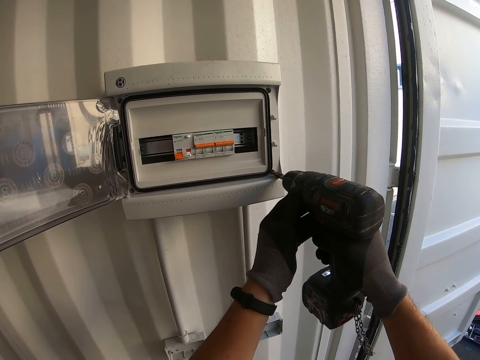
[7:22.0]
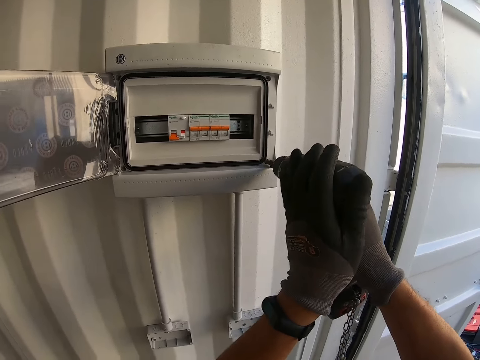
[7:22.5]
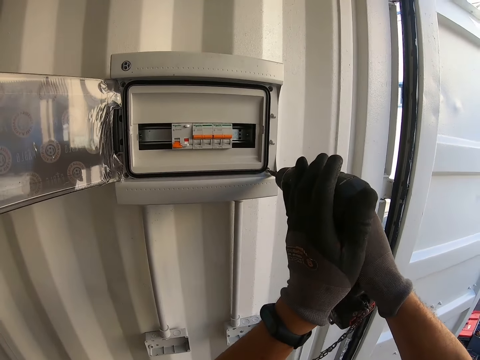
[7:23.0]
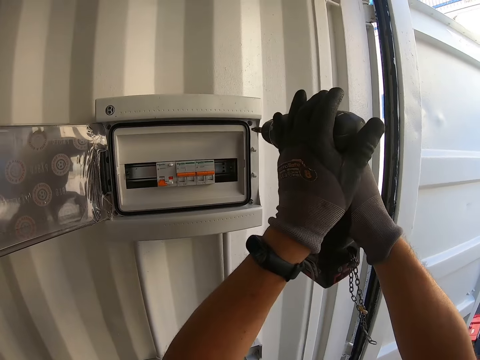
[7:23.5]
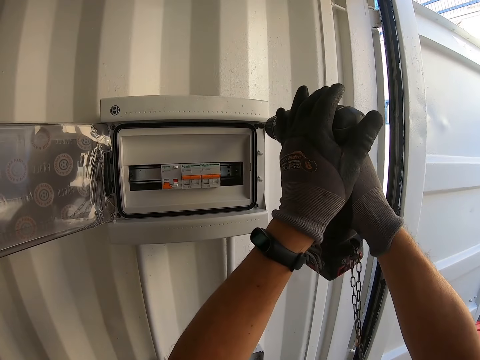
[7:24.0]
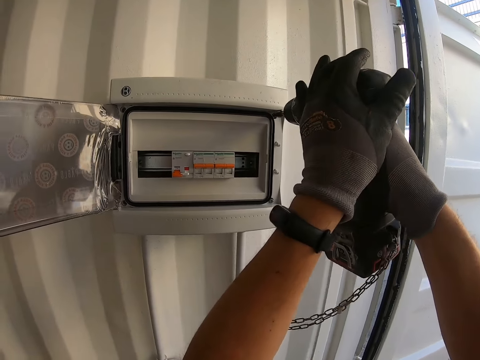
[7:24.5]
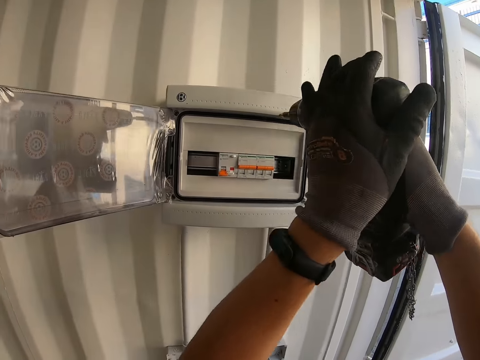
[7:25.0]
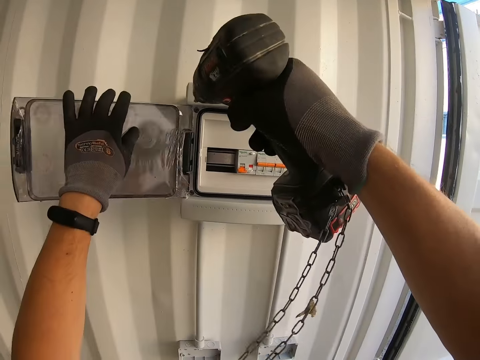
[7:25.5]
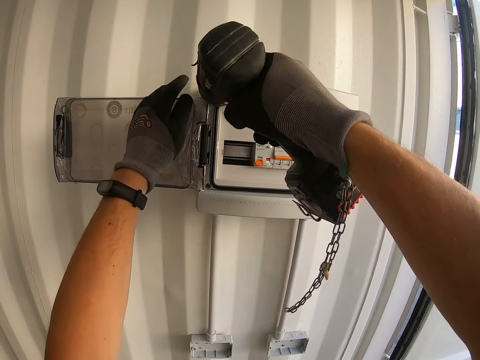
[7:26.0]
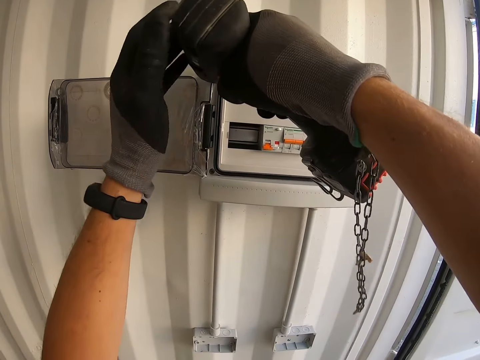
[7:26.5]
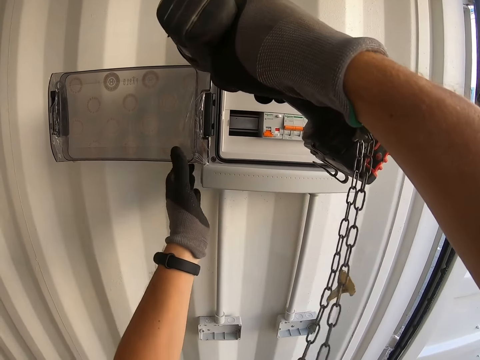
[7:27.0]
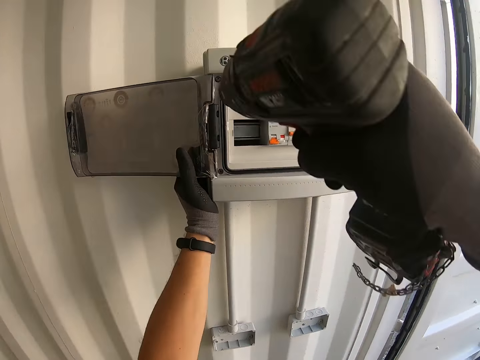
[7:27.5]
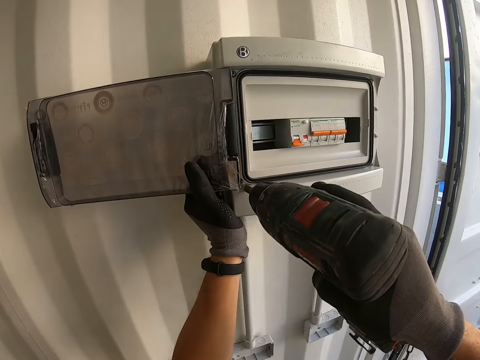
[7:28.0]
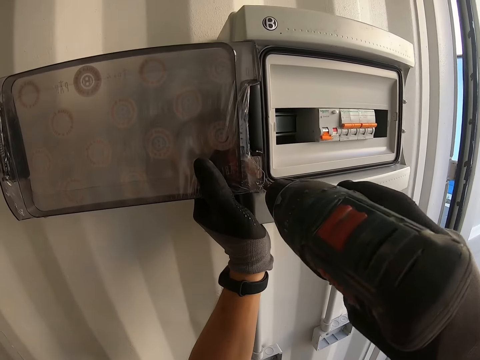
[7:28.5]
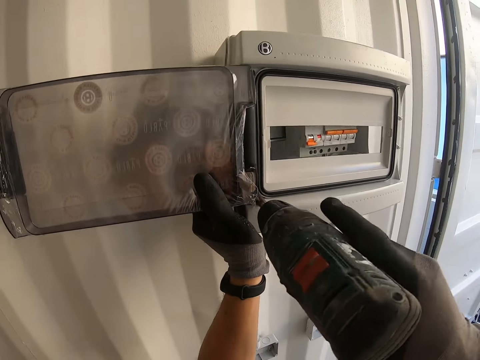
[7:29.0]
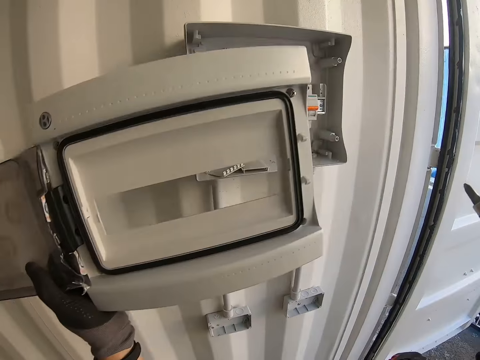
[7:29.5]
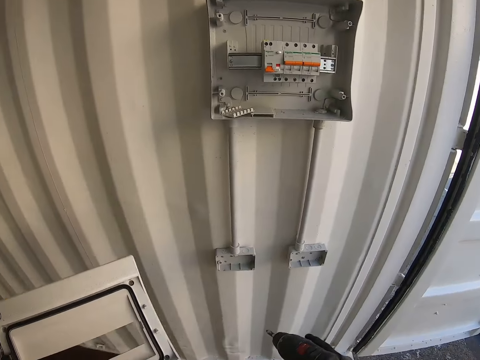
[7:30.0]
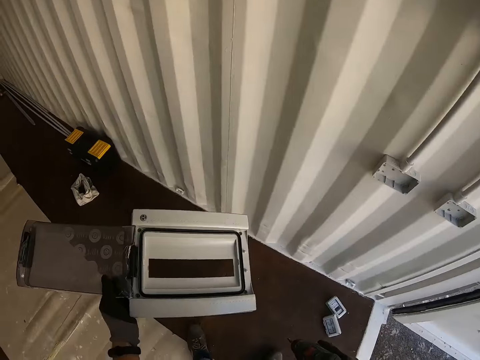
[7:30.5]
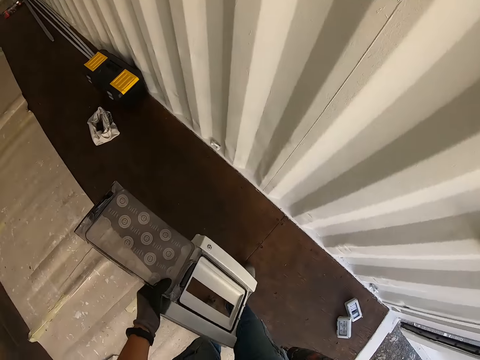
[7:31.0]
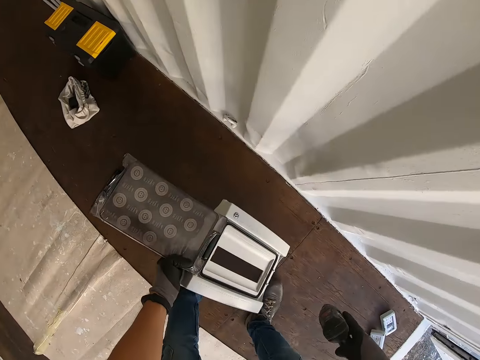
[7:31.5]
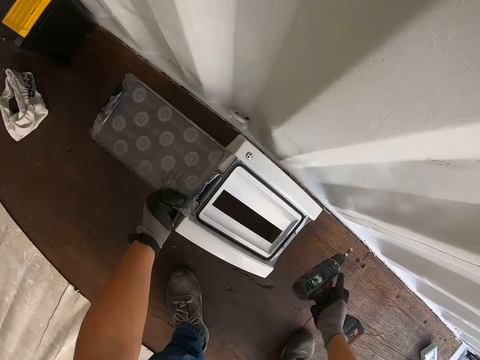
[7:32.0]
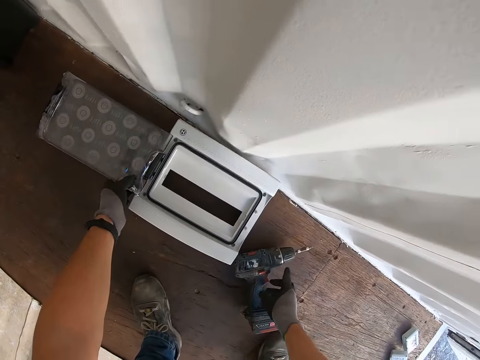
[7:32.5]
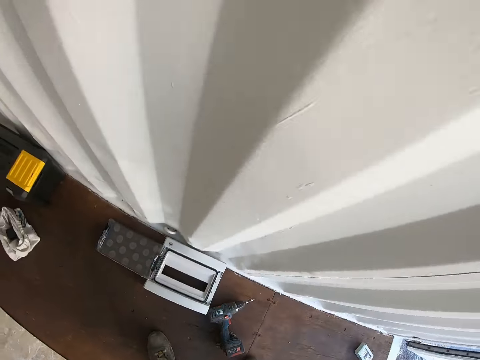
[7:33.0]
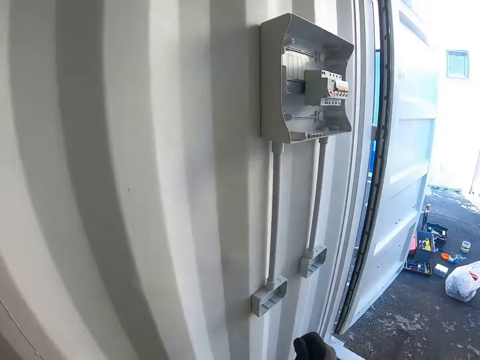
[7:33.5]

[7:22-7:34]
The camera wearer opens something. They are removing screws on another switch. They put down something.

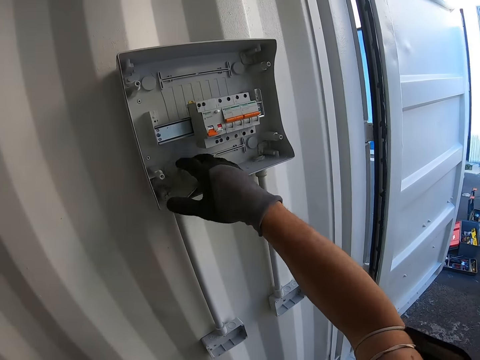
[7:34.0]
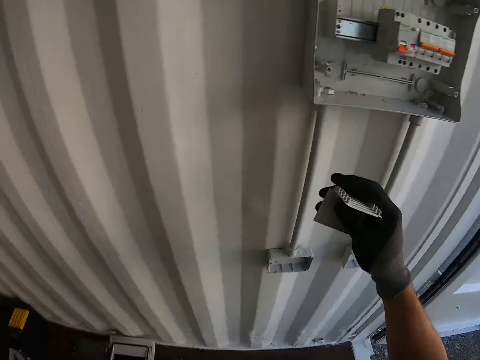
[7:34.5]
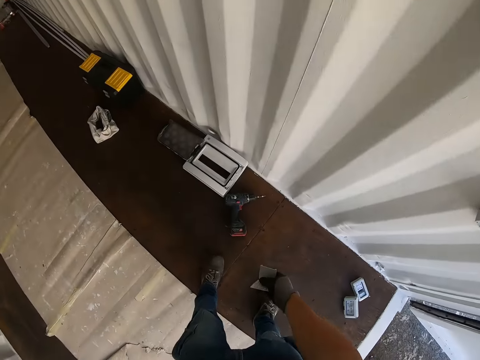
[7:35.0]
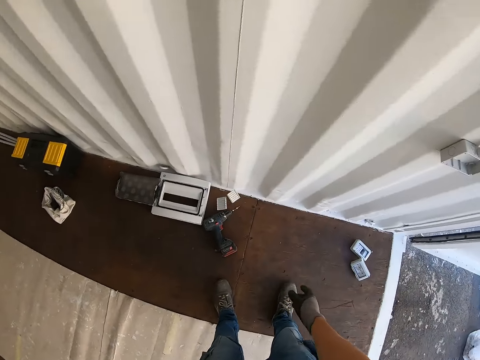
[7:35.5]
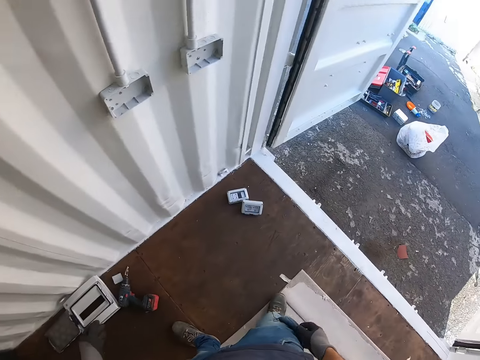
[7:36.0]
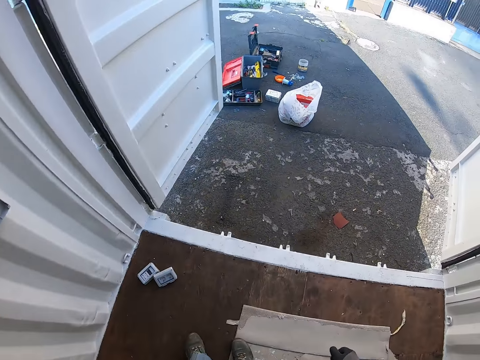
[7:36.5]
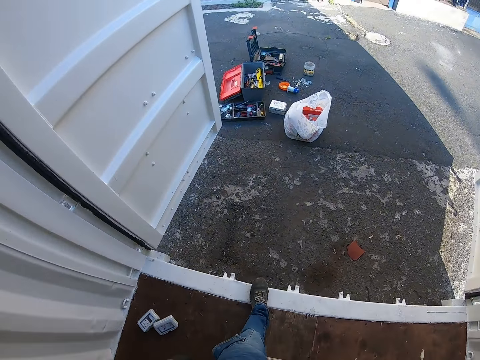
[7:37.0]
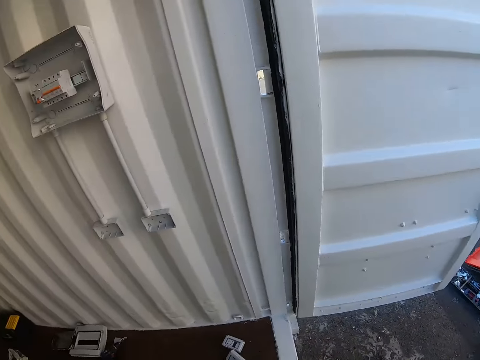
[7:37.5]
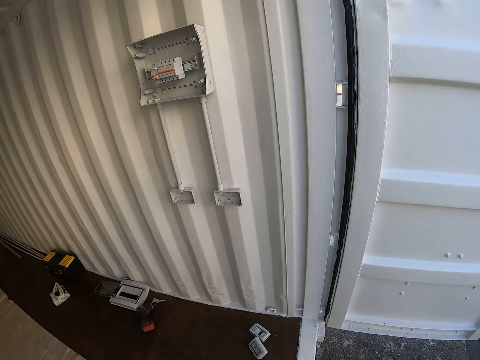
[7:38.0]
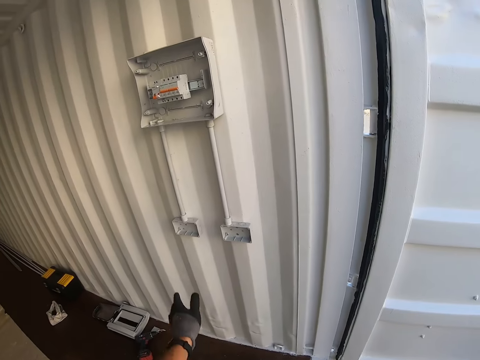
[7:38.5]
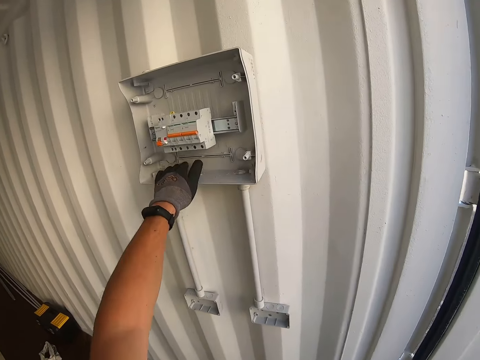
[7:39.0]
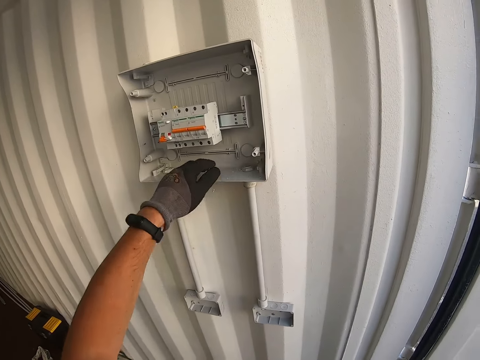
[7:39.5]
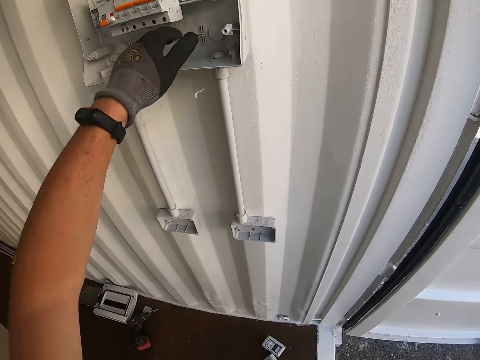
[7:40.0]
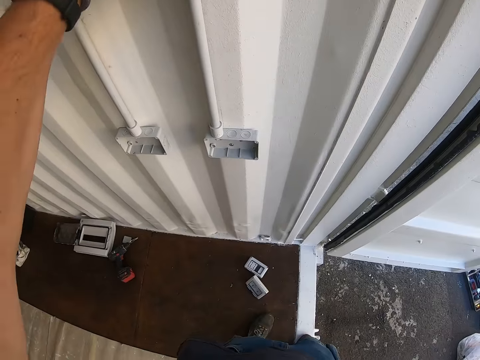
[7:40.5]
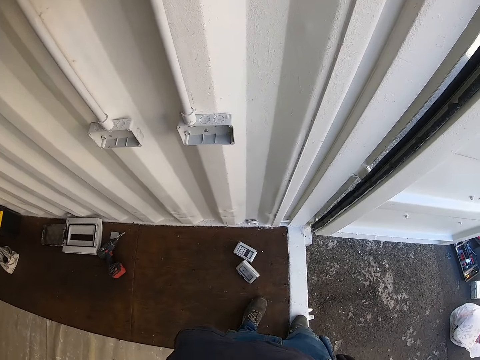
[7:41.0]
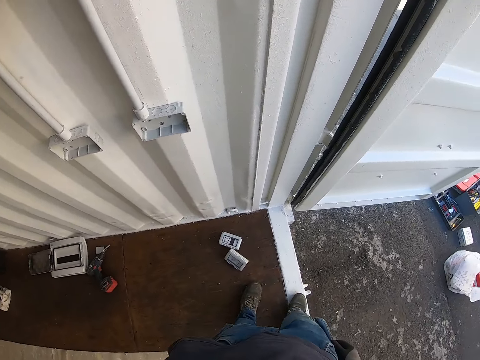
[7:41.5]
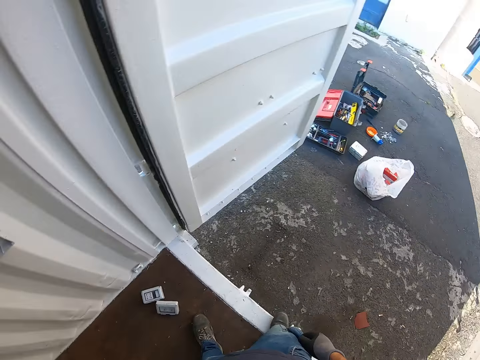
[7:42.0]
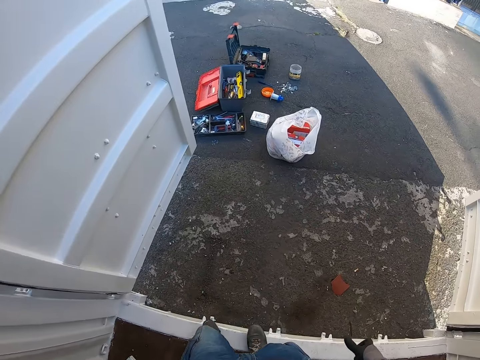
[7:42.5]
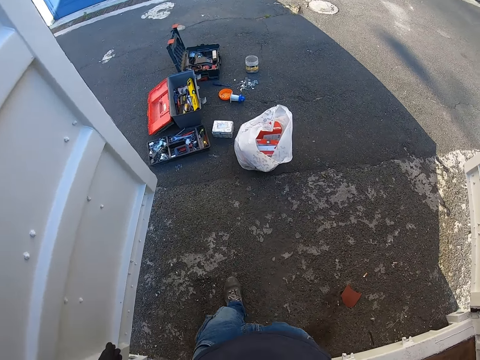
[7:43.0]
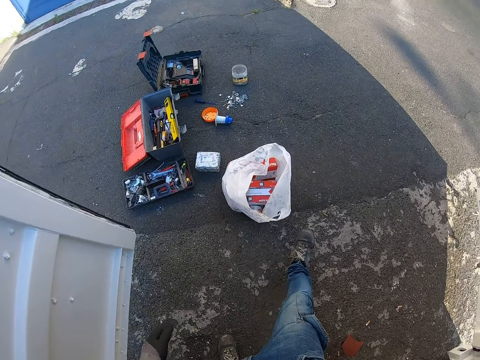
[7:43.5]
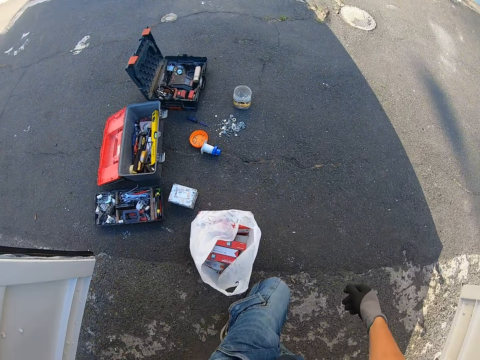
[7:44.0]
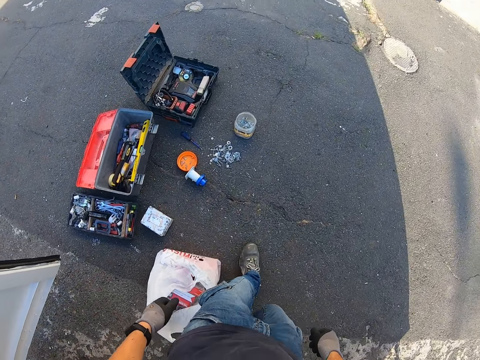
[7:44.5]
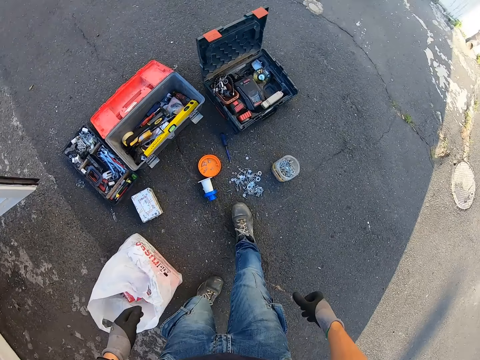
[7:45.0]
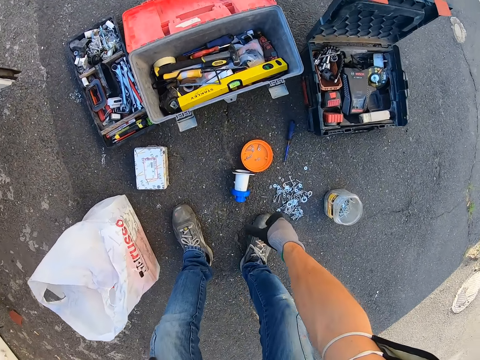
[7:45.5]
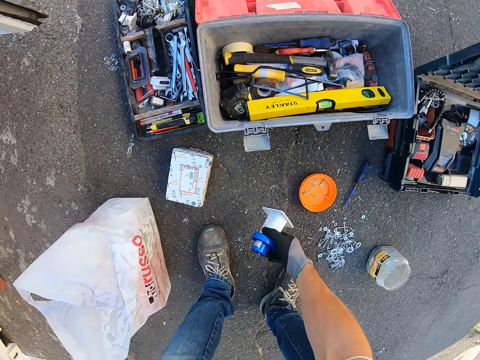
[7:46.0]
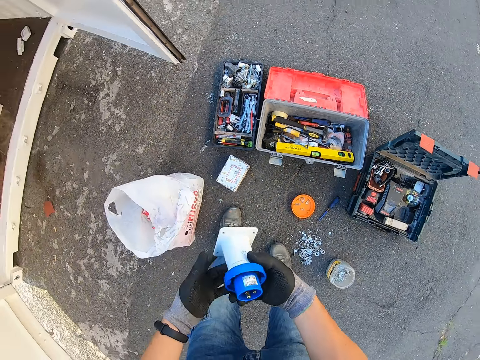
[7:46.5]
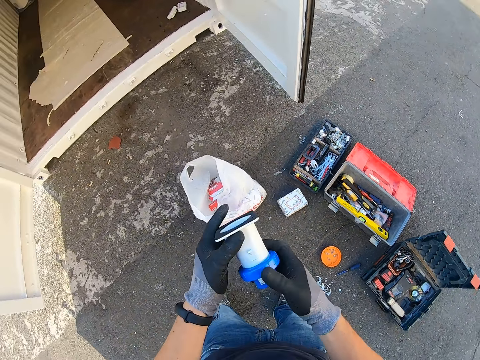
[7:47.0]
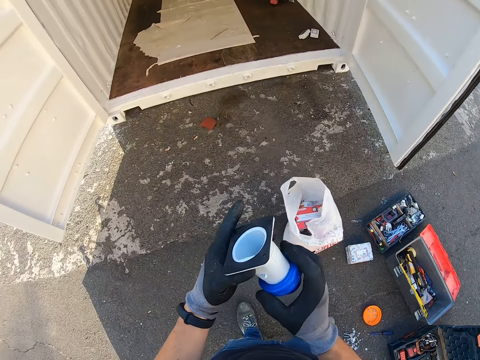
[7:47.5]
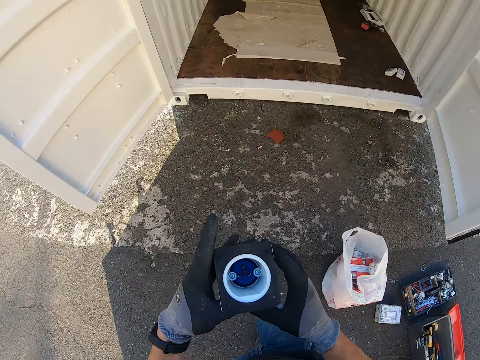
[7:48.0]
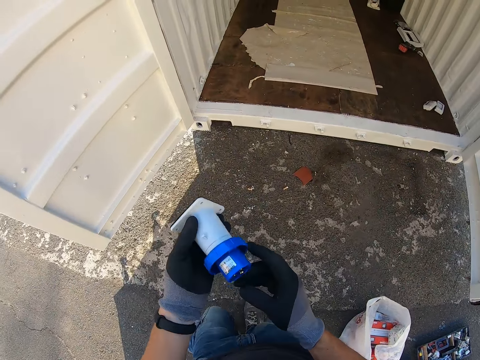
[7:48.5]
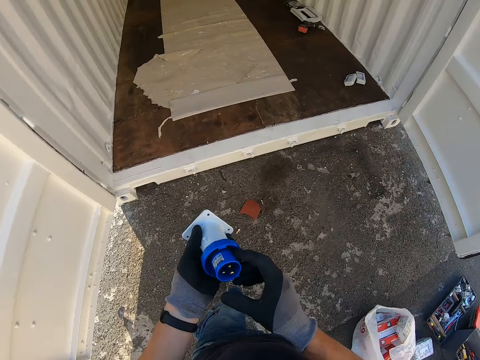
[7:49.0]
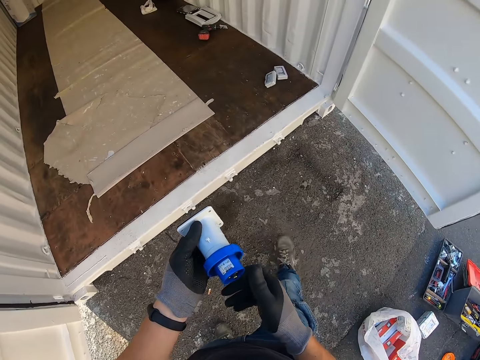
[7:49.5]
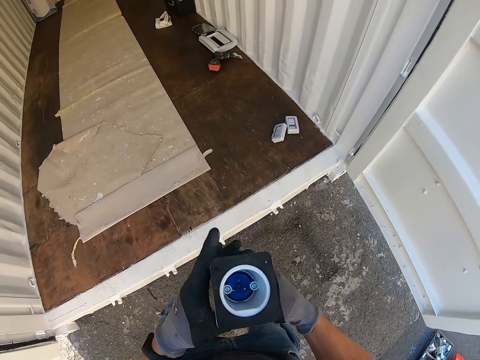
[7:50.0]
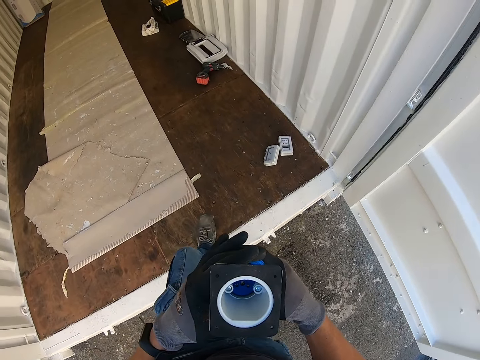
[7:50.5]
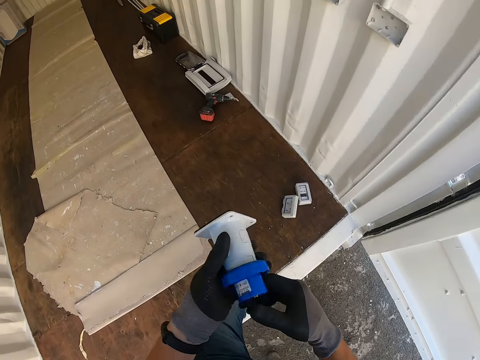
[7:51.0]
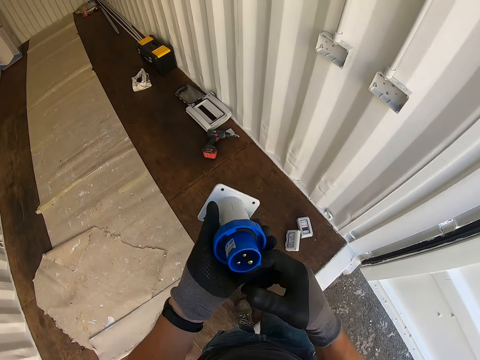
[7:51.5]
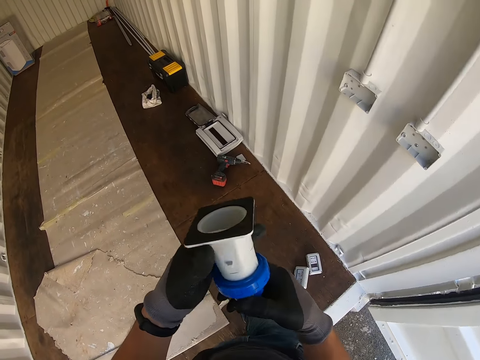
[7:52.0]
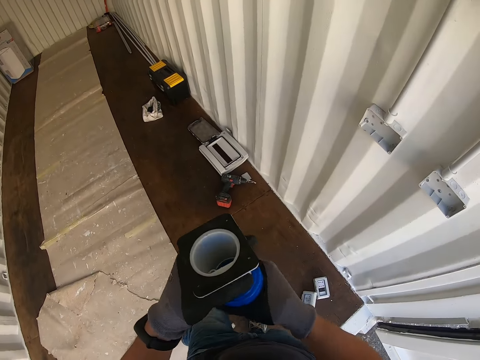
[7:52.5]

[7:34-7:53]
The camera wearer takes something. They are walking outside the door. They are cleaning the fuse. They take something.
